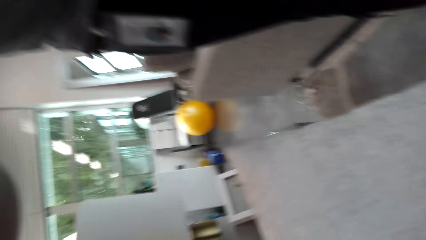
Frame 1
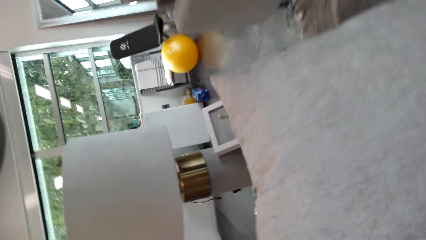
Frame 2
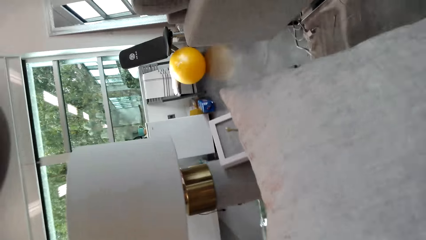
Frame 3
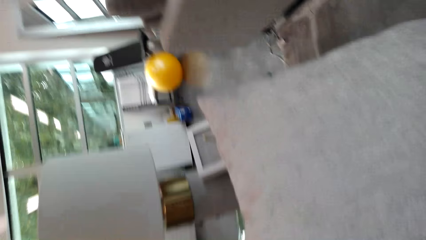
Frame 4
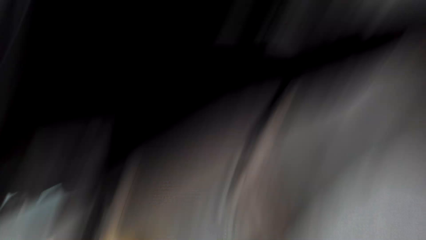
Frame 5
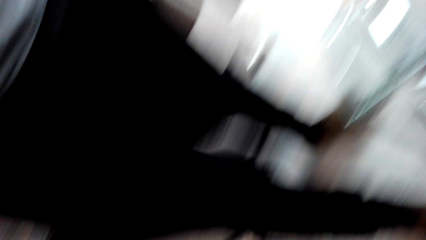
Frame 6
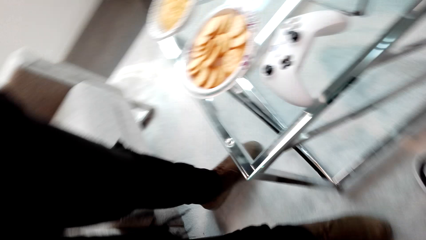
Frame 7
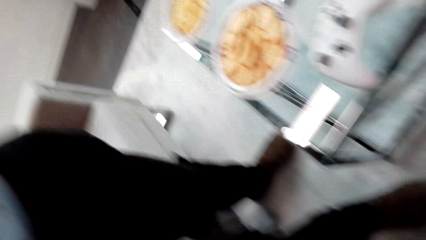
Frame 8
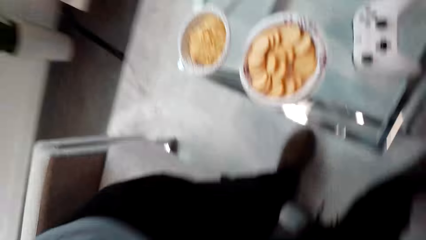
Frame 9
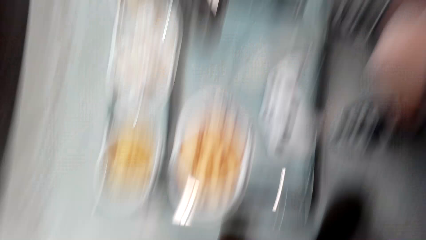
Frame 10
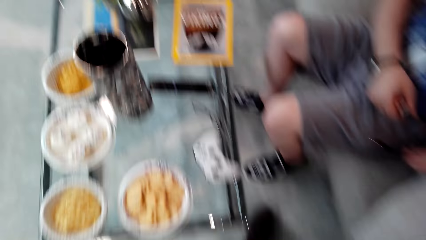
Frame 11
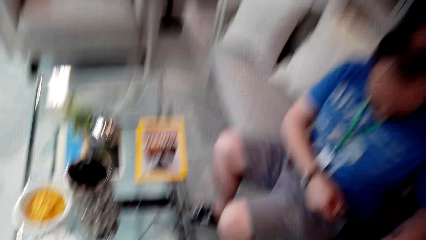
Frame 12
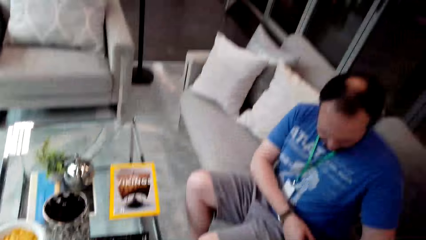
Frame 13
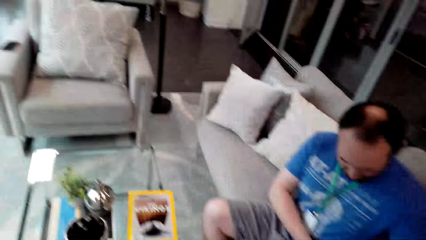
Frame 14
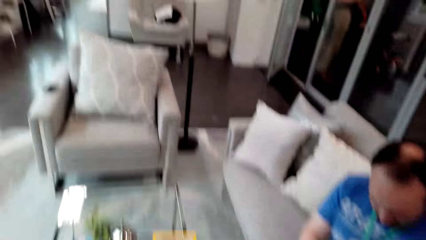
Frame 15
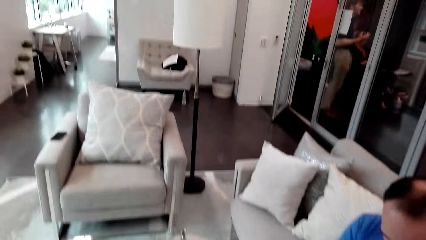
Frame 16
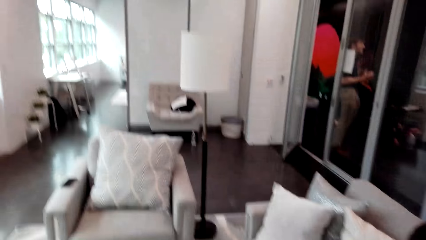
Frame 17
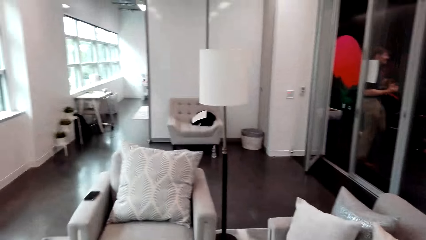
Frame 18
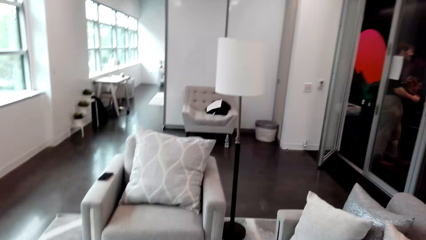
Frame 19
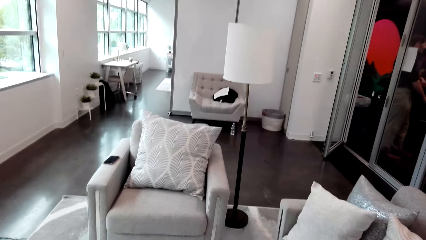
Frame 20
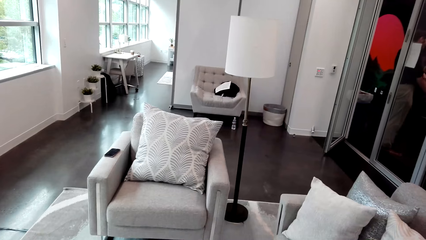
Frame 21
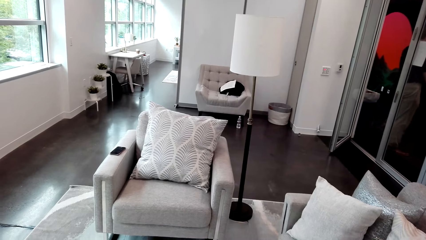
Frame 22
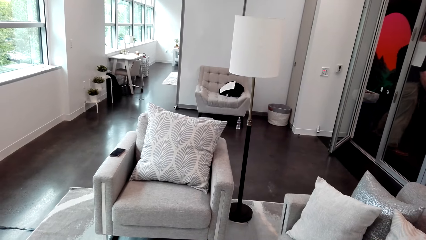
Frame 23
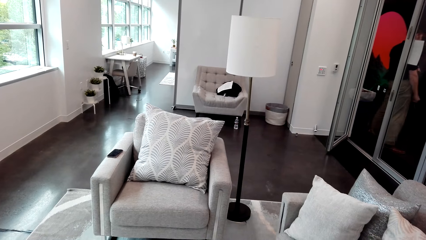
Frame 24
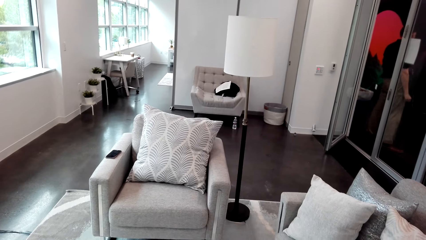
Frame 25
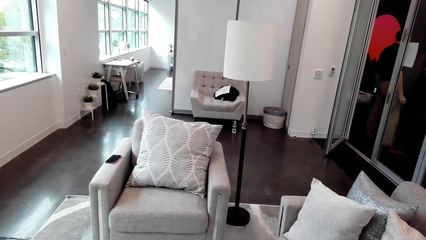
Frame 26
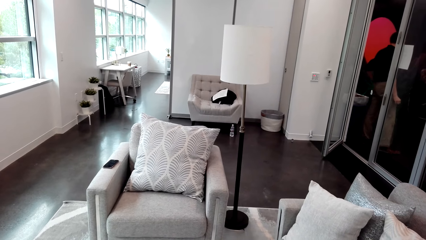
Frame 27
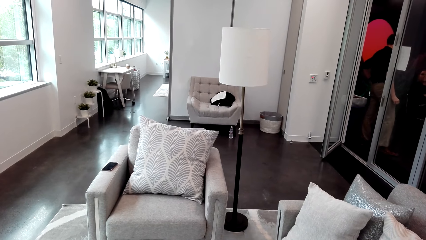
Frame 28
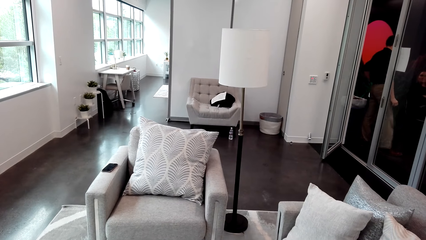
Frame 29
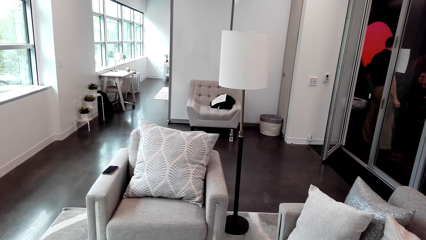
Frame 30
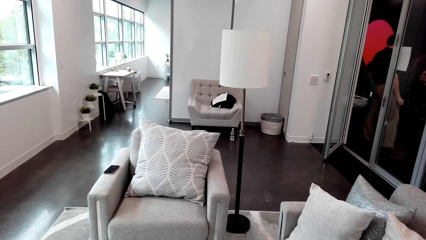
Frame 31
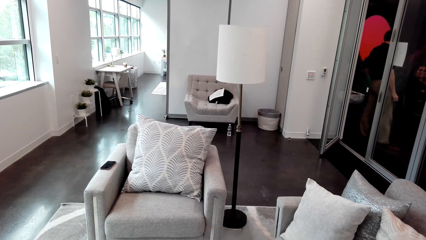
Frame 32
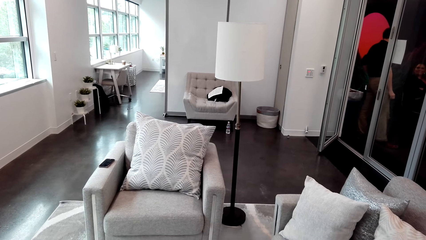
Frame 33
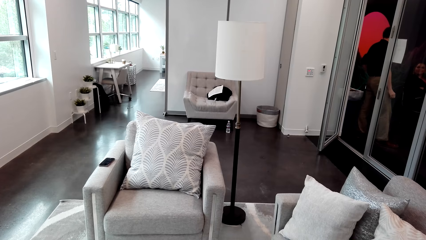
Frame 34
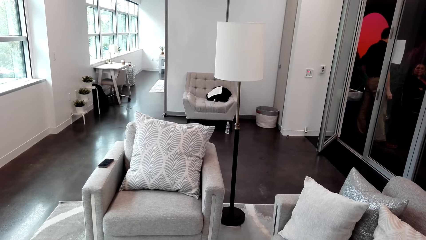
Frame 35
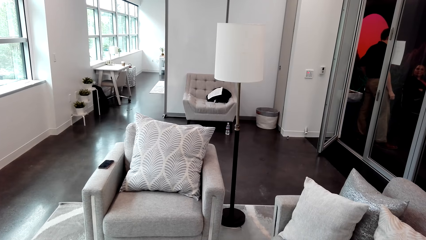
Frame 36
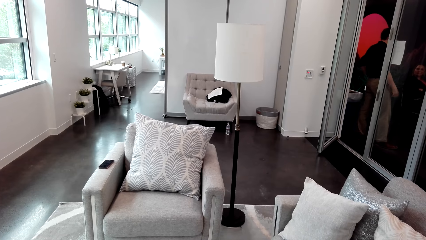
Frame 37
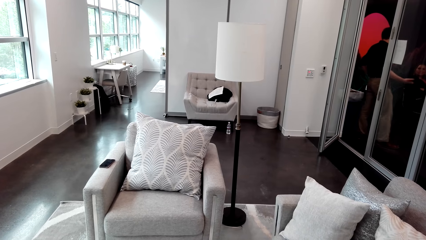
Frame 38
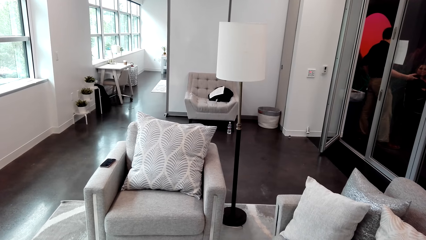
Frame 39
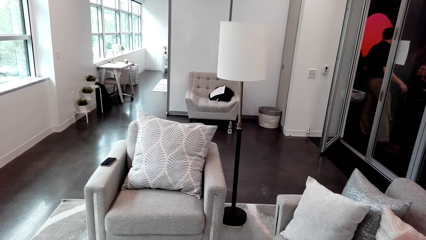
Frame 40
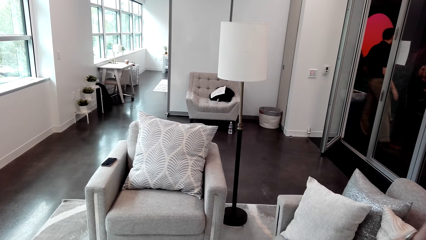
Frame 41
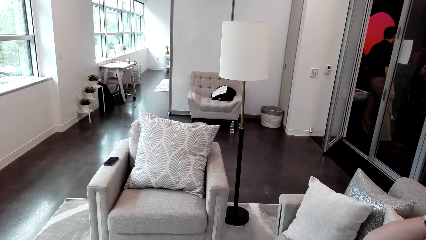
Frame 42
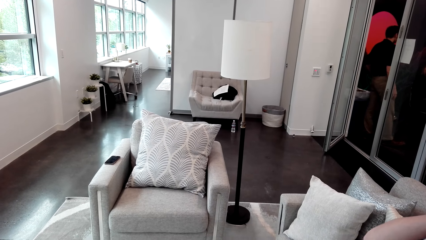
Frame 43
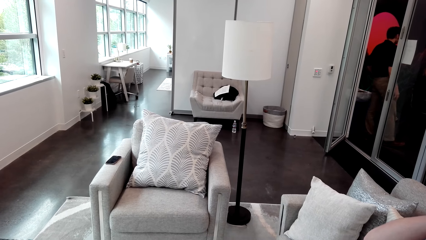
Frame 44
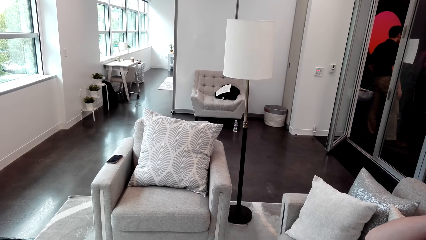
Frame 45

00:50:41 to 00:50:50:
The camera wearer looks around. They look at the house. They look at the sofa seat.
